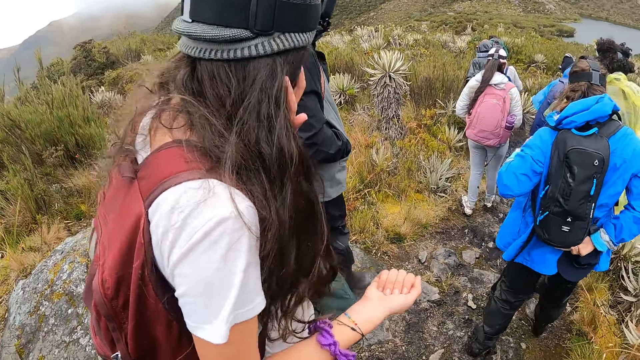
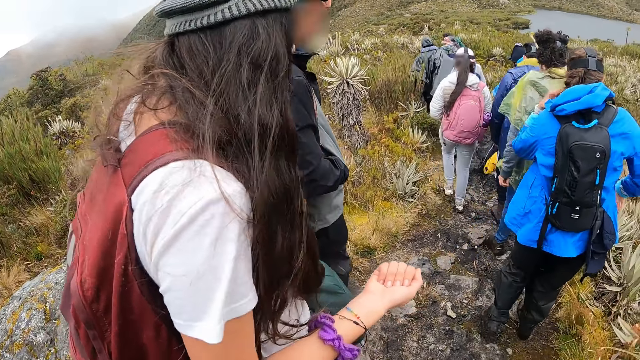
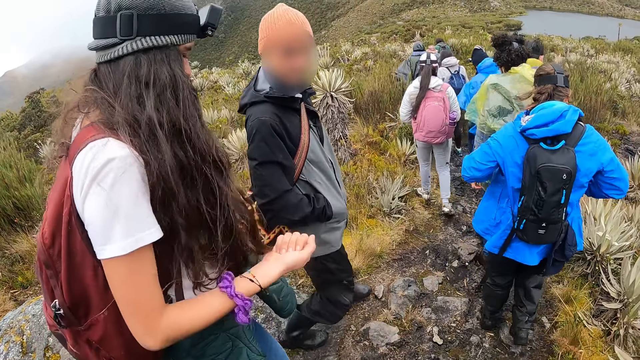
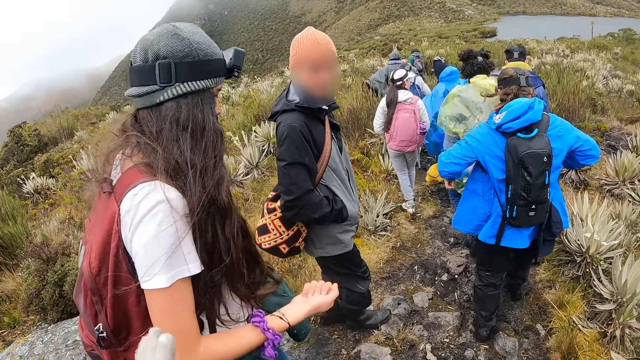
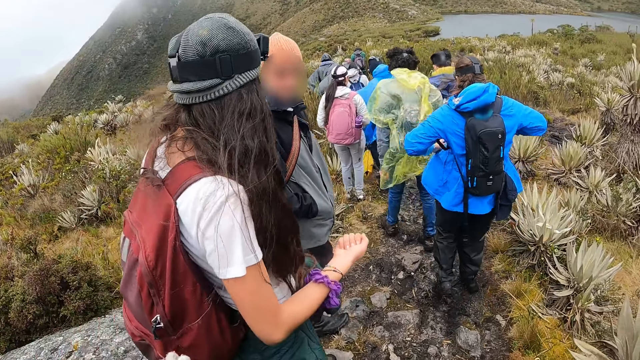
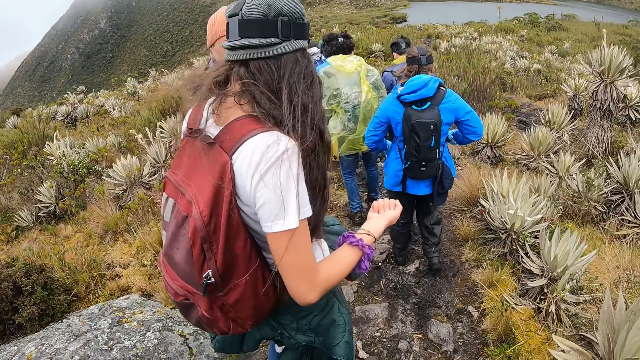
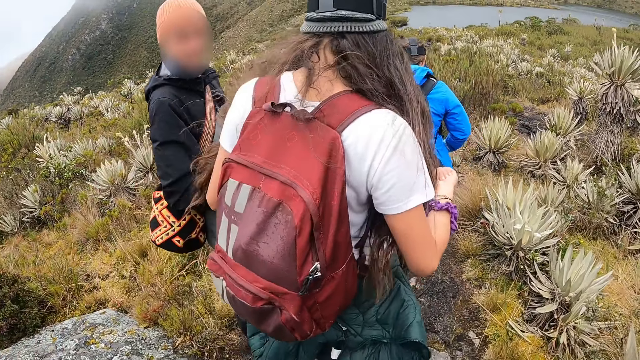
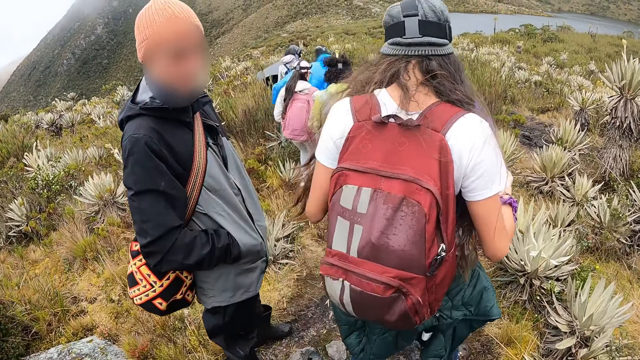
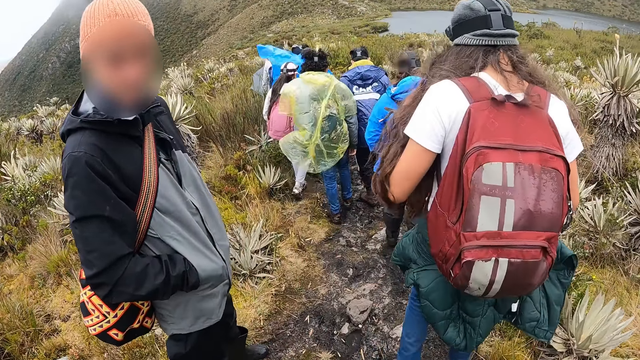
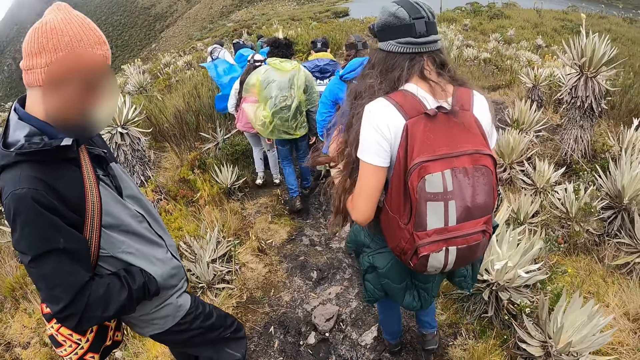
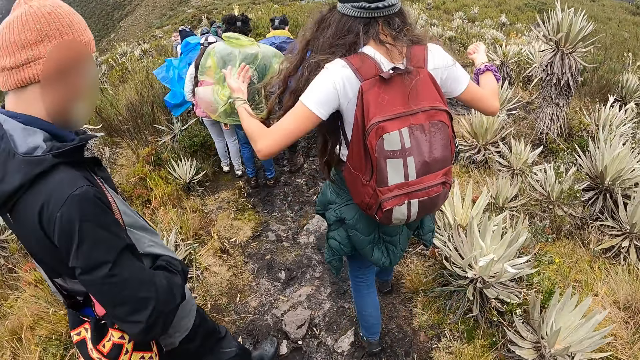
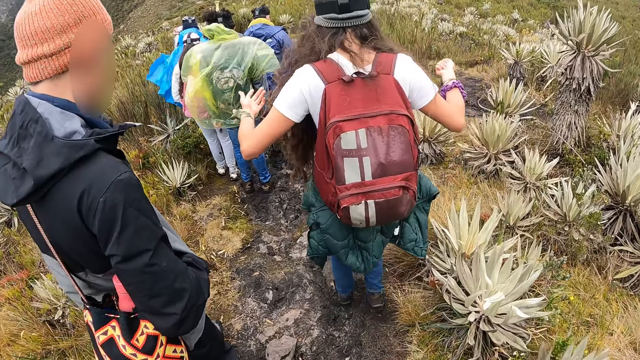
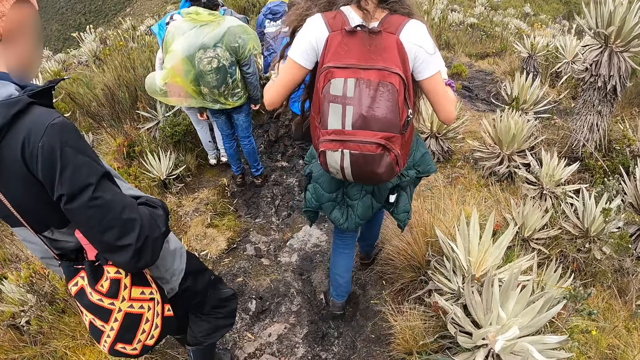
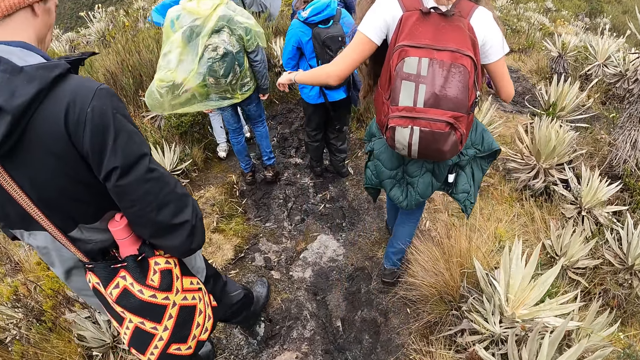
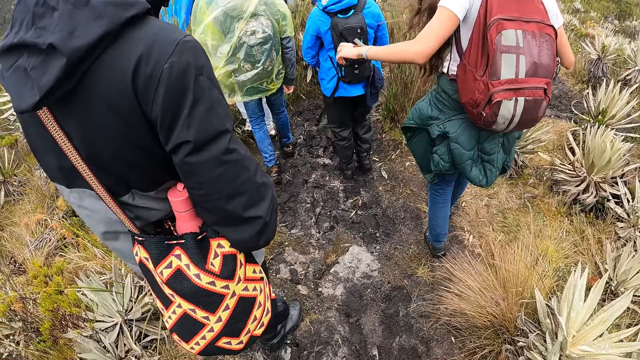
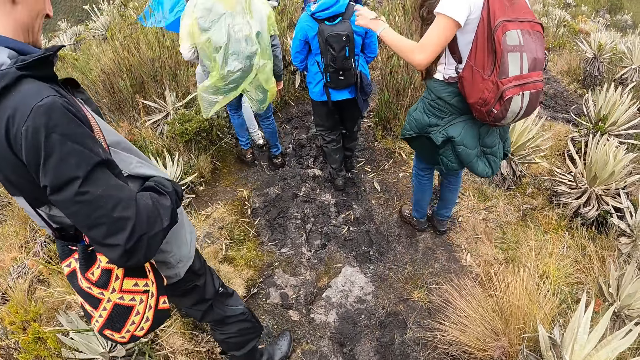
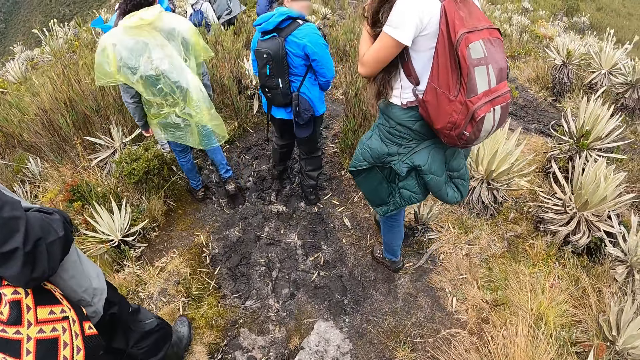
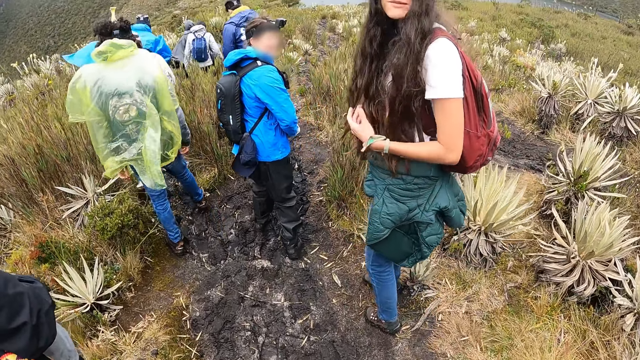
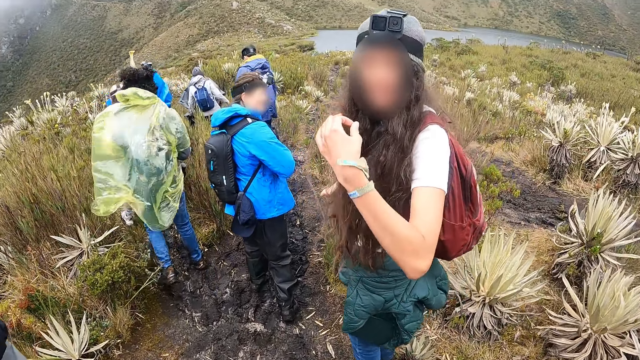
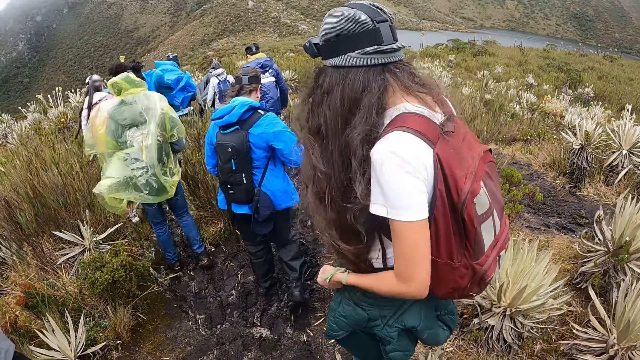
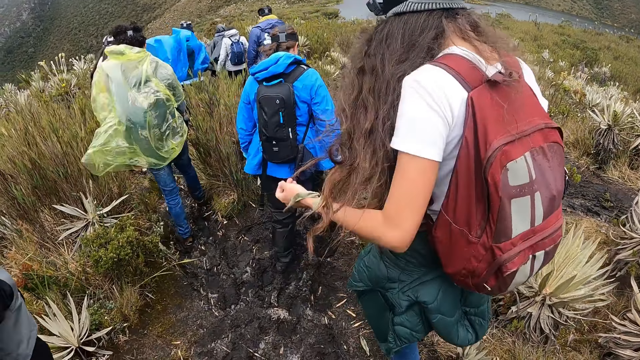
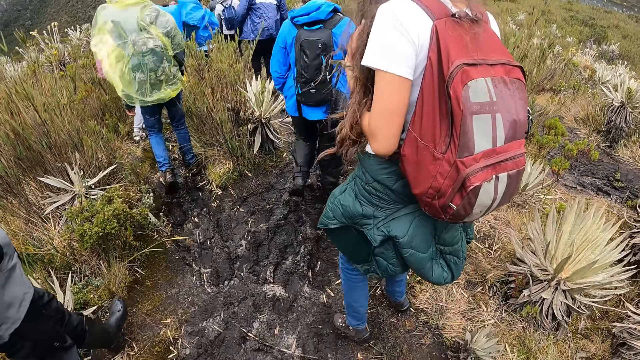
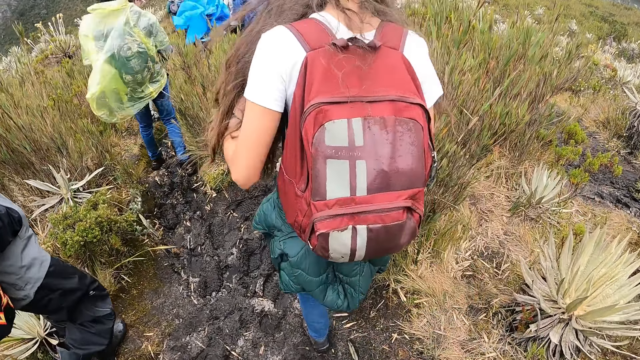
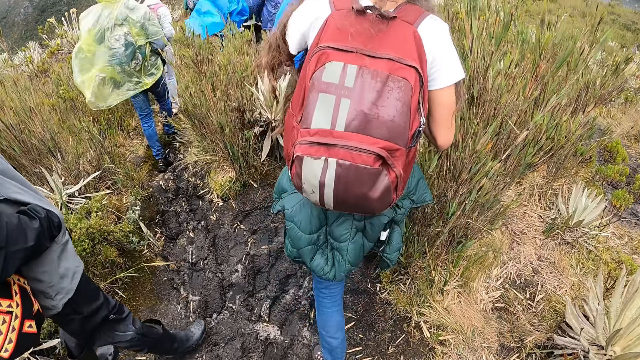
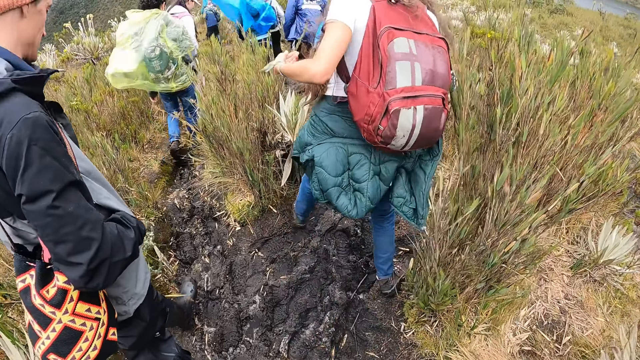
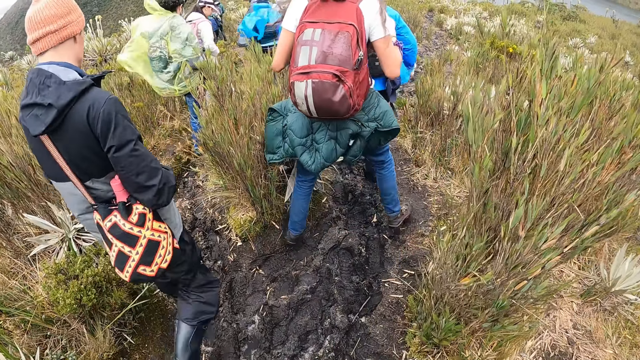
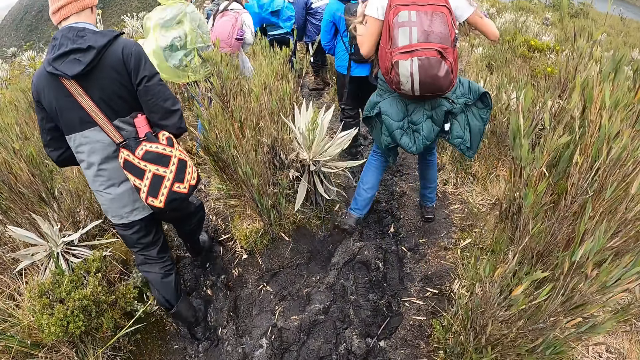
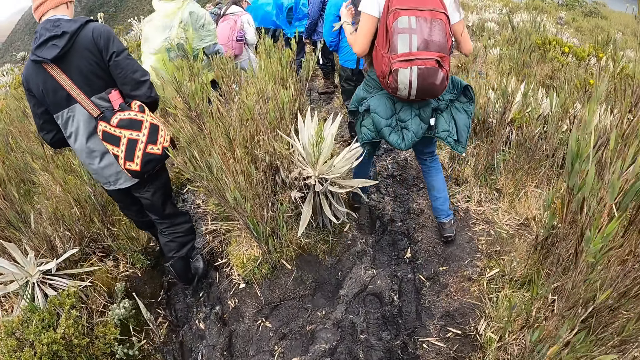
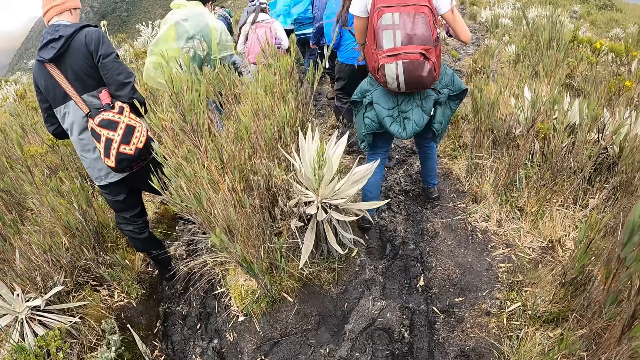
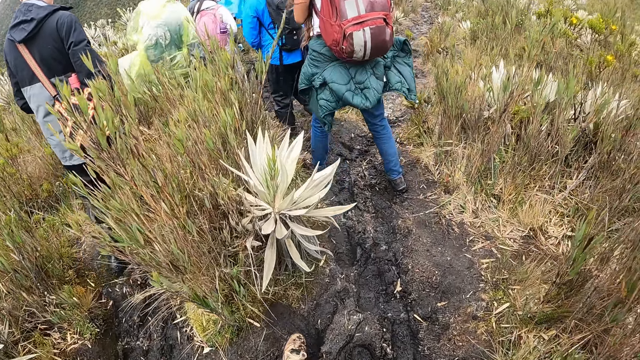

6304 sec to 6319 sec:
The camera wearer interacts with the man. They interact with the woman.

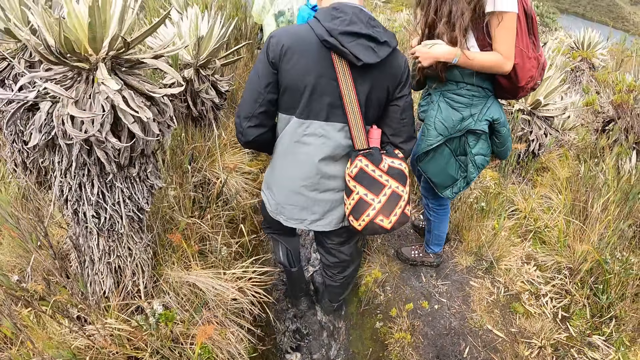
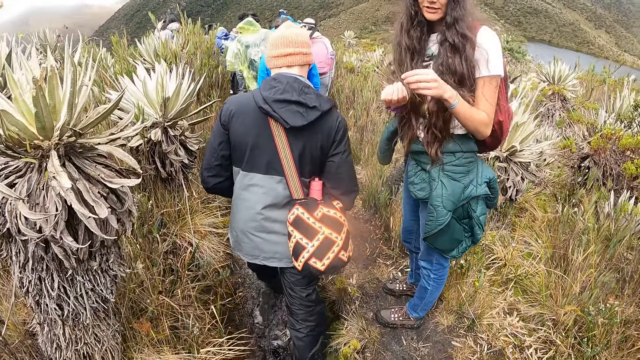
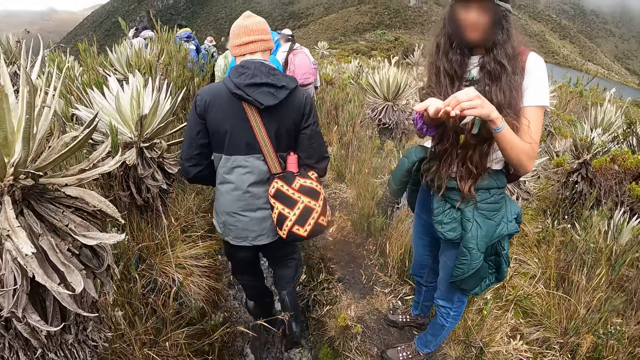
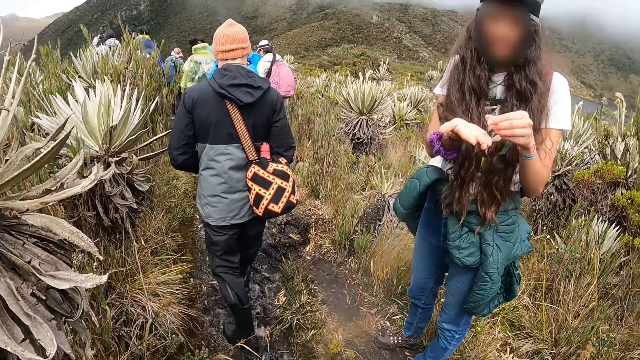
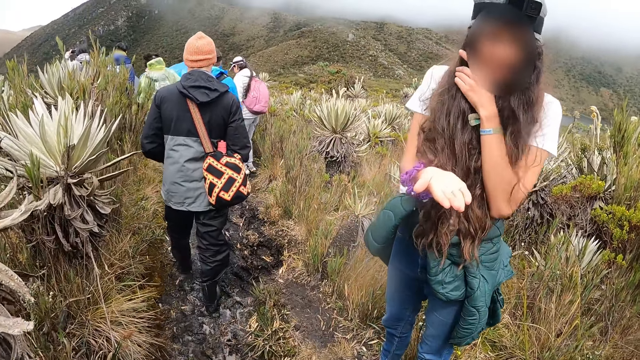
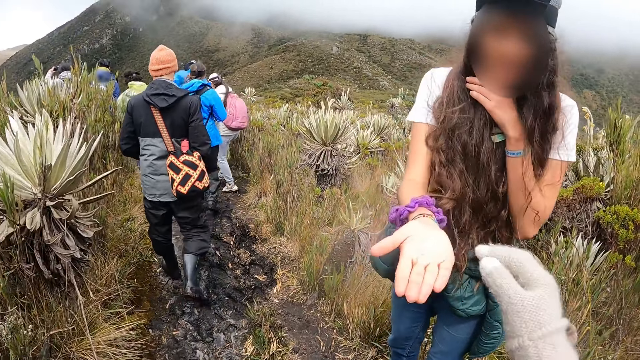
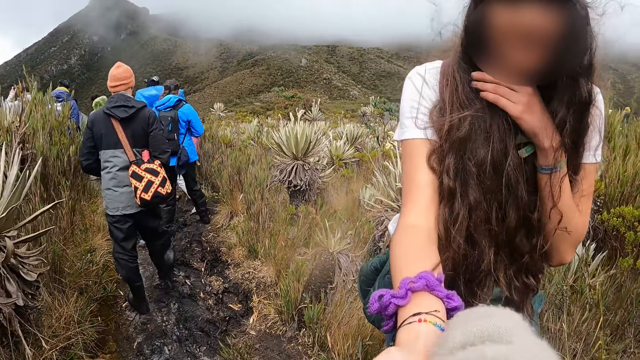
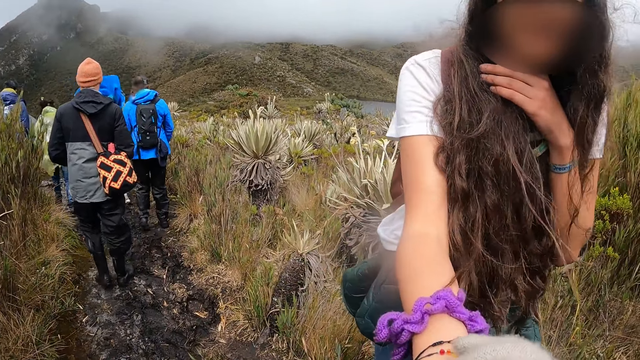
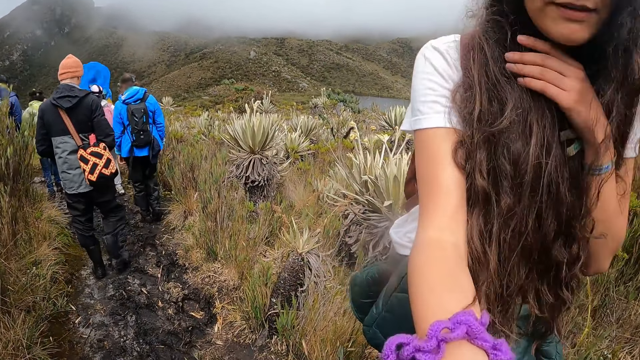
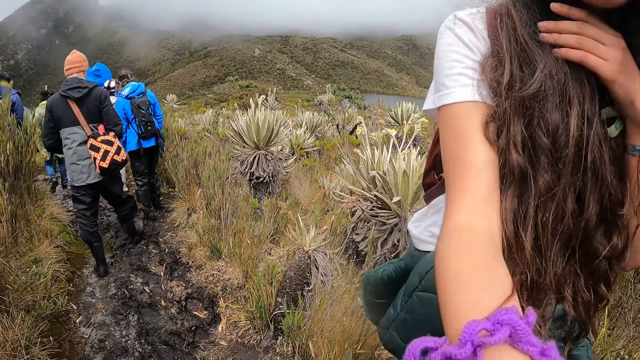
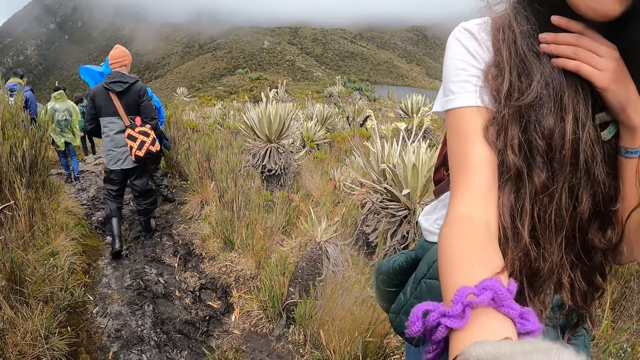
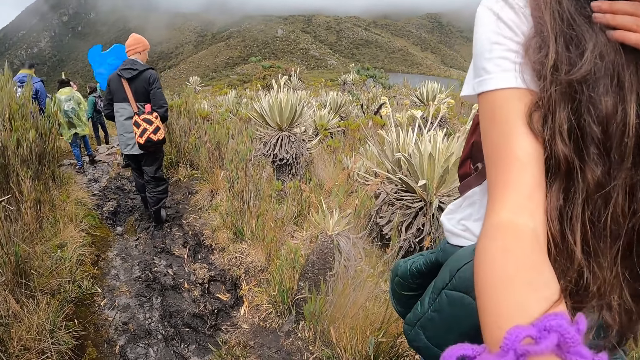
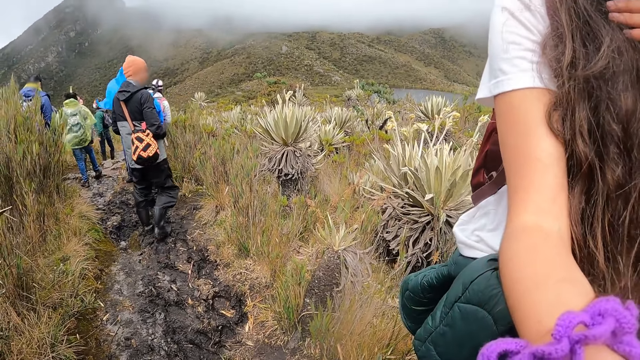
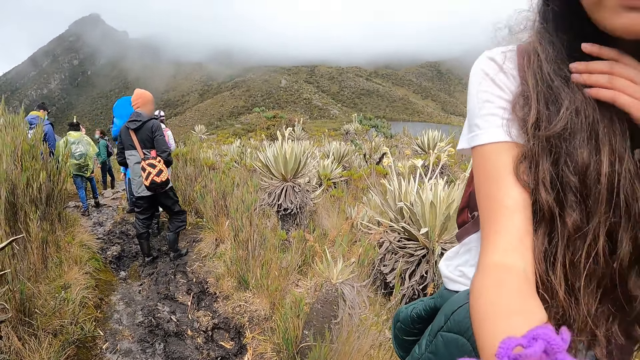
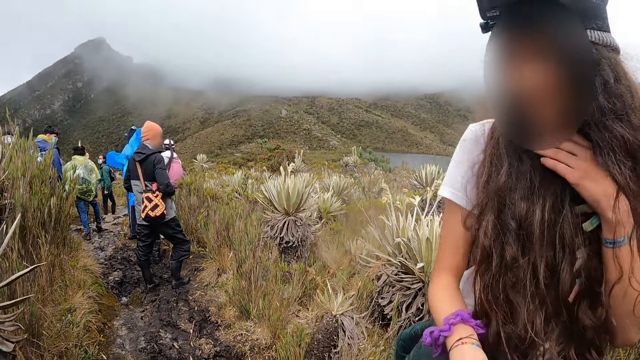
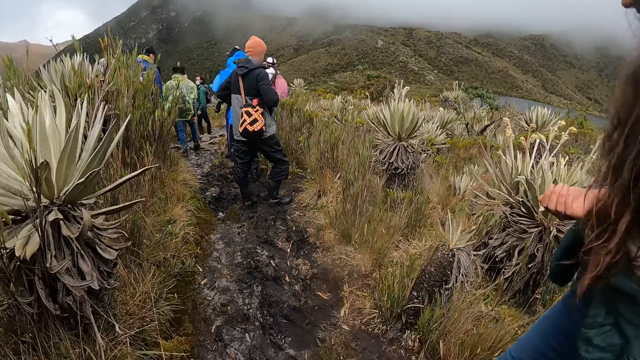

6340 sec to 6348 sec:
The camera wearer interacts with the man. He takes a stone from the right hand of the woman with his right hand.
